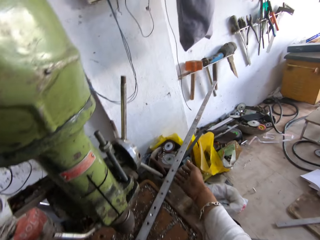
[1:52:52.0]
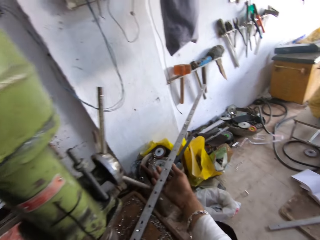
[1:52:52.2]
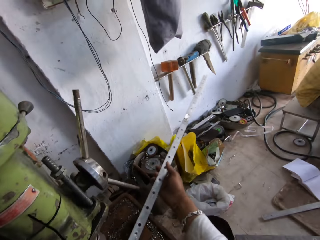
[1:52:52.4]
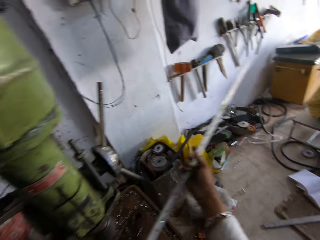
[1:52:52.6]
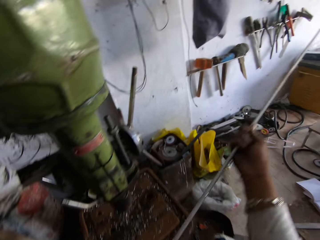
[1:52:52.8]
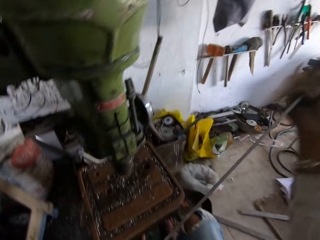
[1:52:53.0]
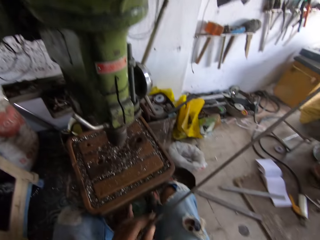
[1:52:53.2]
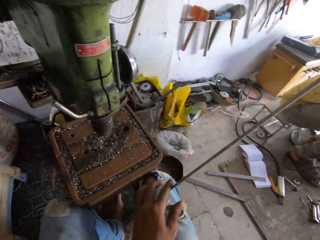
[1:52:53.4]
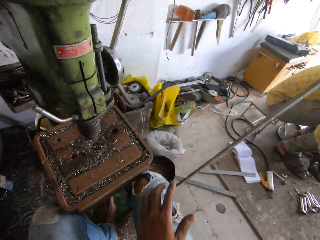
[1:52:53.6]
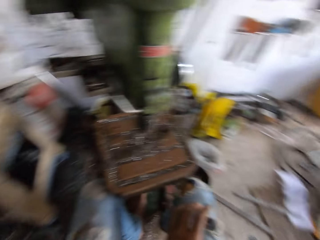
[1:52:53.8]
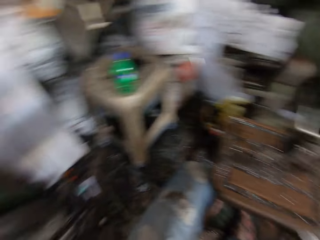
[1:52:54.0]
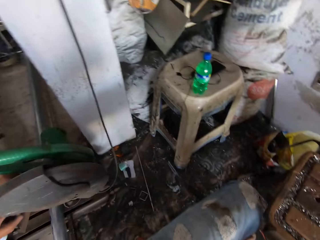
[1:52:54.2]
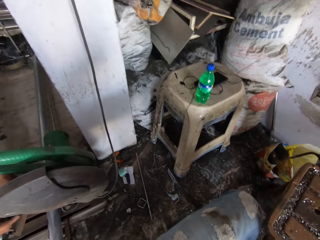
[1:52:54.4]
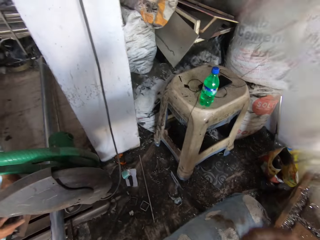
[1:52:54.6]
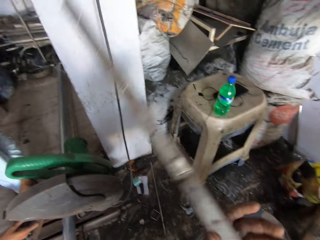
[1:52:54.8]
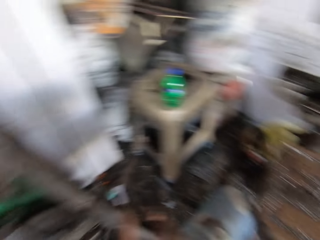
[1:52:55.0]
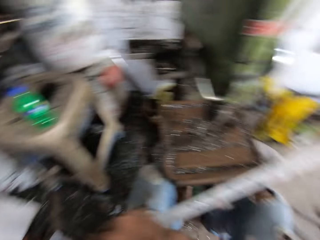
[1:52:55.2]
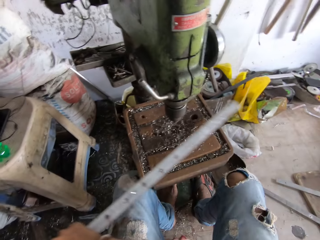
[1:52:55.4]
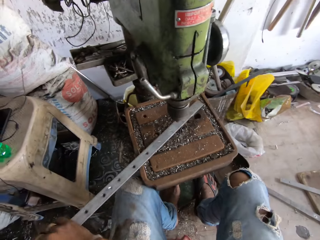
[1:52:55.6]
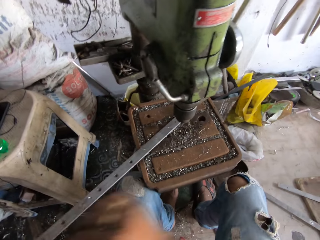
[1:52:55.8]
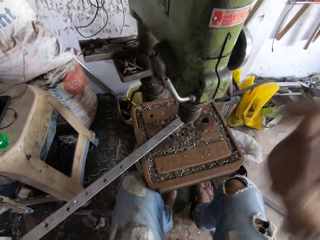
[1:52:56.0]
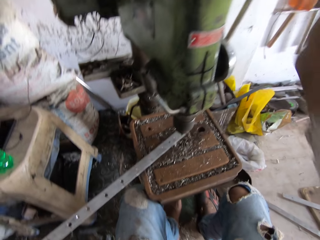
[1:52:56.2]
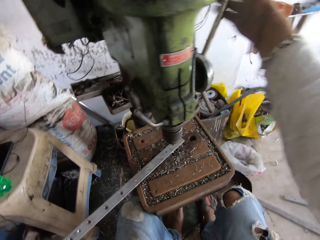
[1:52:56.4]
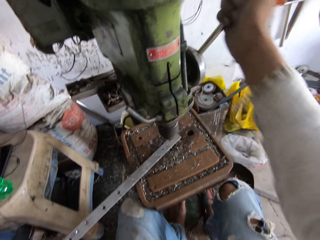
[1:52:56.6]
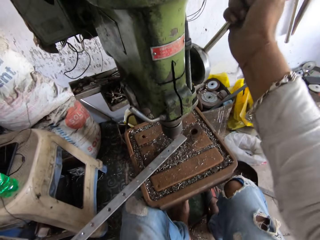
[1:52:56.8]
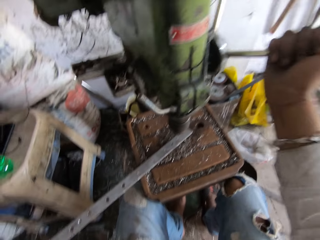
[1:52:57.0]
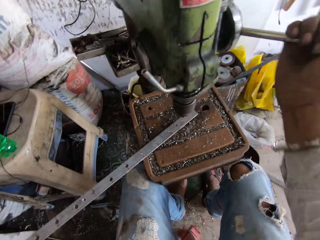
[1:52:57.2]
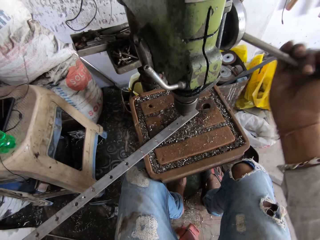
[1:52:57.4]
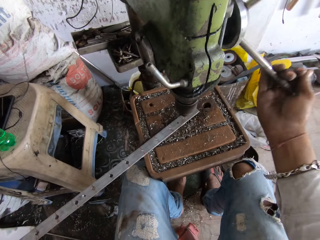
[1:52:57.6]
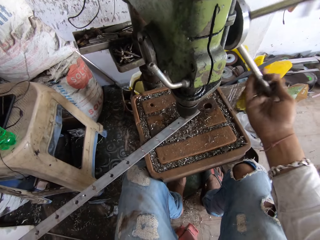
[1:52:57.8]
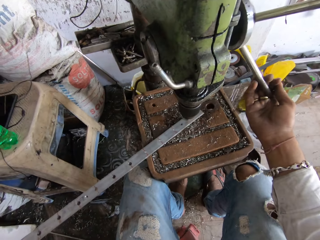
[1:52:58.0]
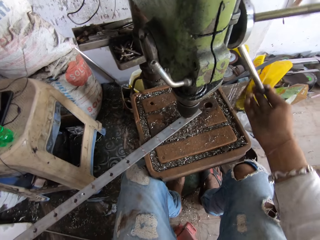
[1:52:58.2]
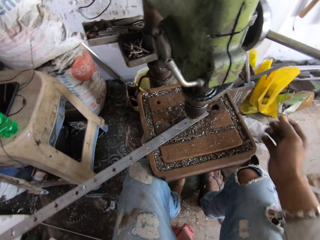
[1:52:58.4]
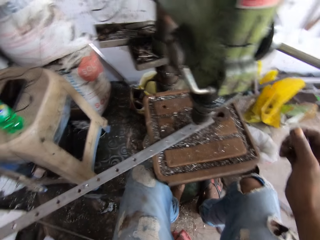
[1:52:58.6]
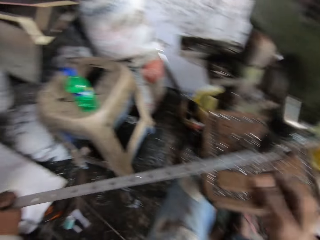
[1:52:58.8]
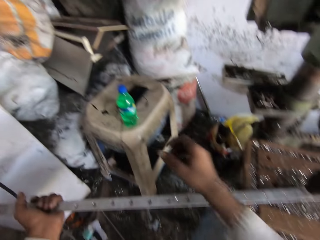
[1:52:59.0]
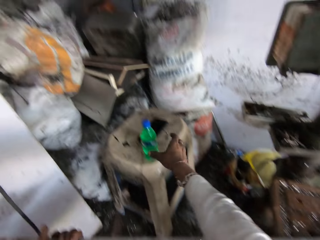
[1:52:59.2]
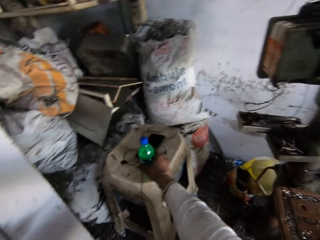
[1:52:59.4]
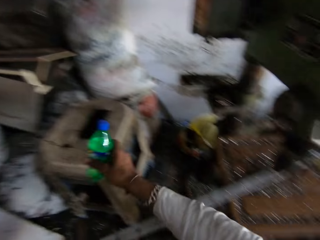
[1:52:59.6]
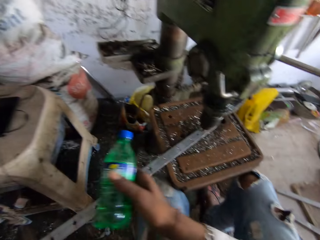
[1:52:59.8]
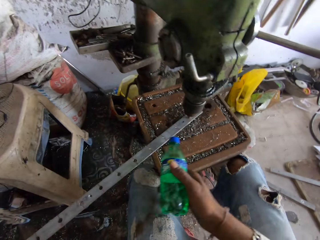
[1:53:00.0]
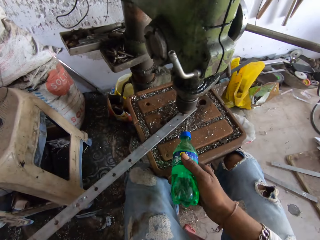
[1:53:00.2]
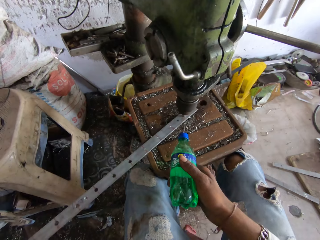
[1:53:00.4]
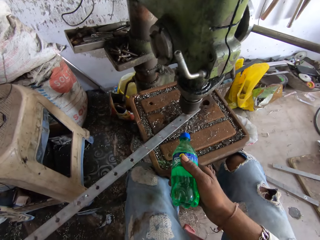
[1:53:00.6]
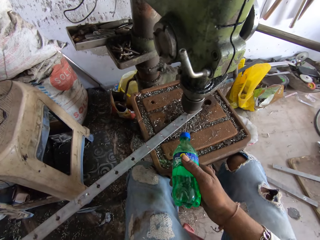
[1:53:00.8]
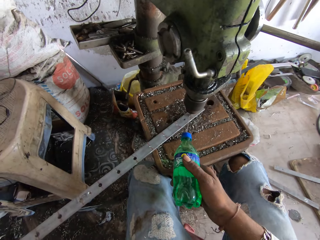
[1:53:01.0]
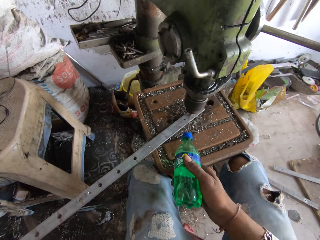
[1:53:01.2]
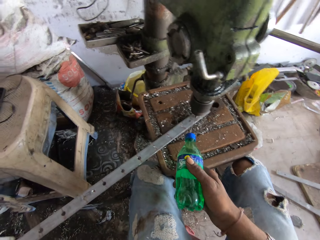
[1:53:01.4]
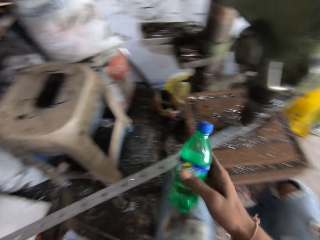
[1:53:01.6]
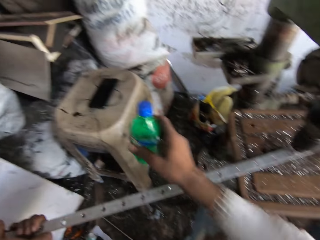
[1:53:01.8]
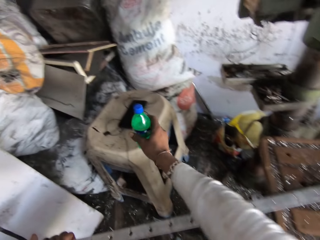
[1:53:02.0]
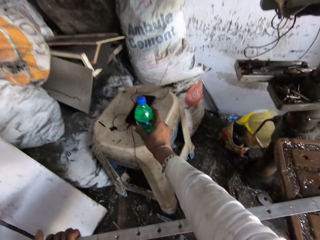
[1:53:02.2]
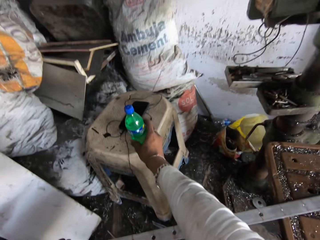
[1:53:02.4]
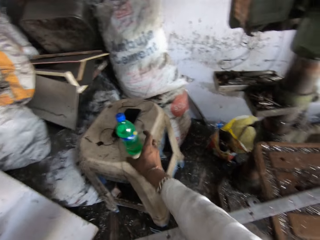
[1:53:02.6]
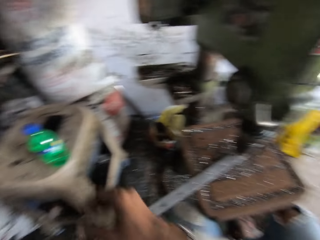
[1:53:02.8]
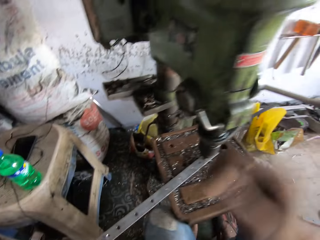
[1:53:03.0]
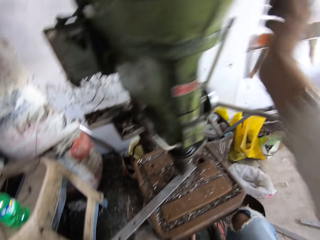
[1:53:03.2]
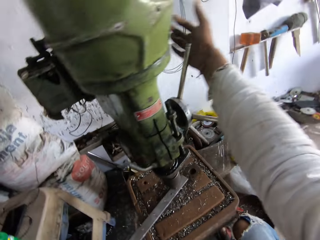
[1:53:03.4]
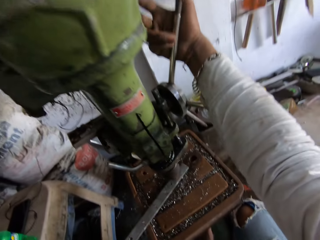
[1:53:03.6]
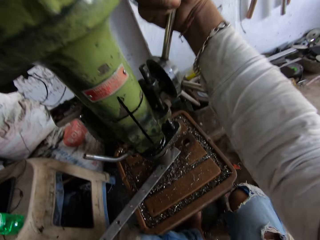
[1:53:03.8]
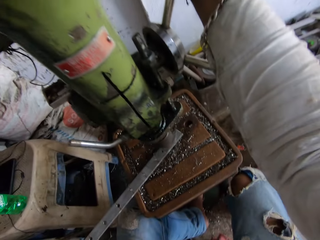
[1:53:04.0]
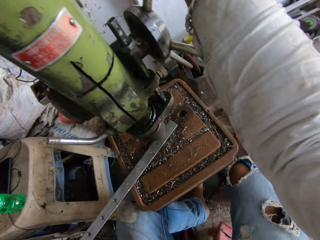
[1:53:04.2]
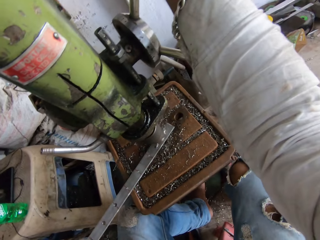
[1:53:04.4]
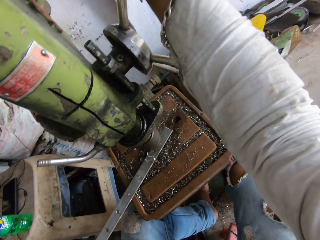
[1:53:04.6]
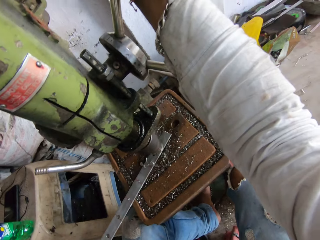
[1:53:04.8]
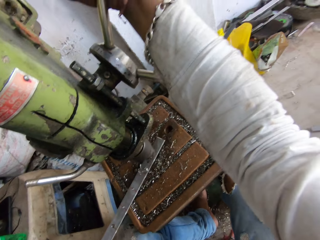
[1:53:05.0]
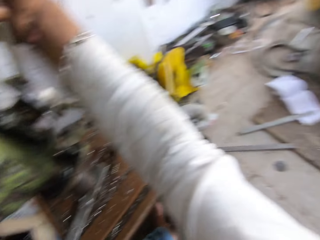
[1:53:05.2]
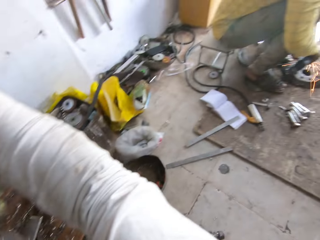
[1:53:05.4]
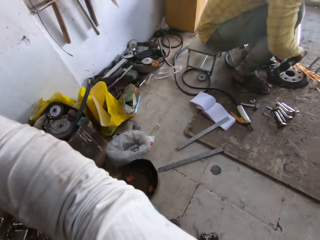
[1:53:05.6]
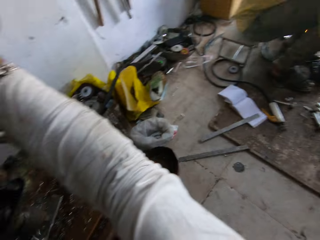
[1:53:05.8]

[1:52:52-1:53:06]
The camera wearer takes the metal from the table. He puts the metal on the table. He turns the hand wheel with the right hand. He takes a bottle of Sprite. He pours the liquid onto the metal. He sprays some fluid on the metal. He puts the bottle on the stool. He turns the hand wheel with the right hand. He drills the hole into the metal with the pillar drill.

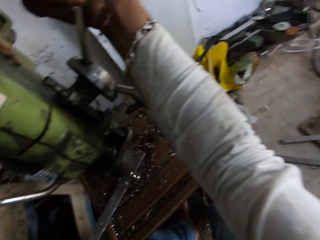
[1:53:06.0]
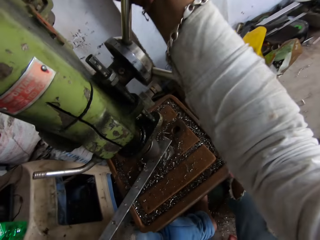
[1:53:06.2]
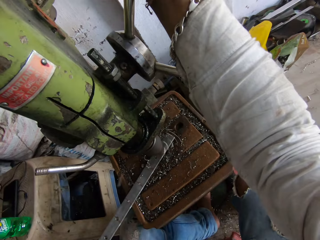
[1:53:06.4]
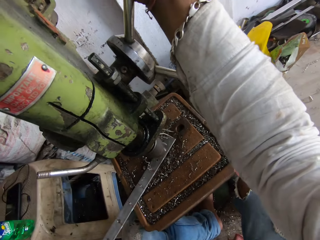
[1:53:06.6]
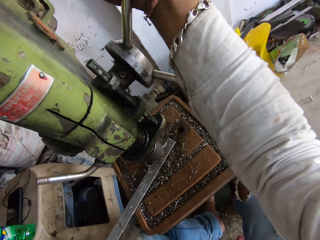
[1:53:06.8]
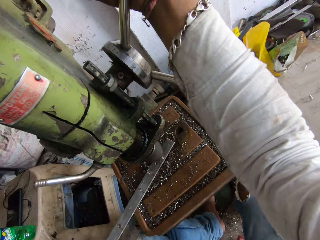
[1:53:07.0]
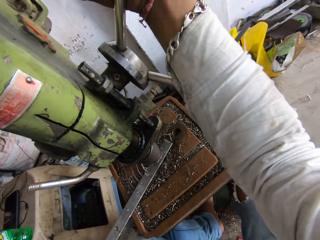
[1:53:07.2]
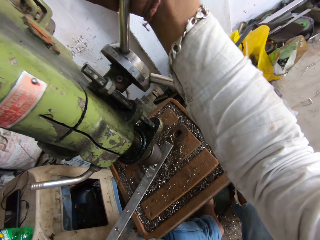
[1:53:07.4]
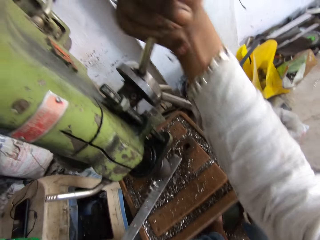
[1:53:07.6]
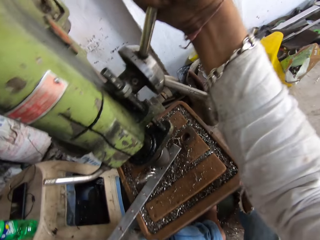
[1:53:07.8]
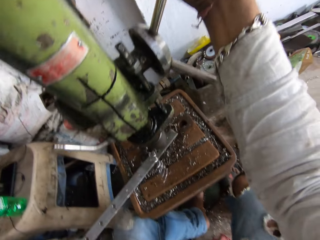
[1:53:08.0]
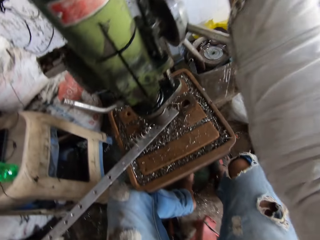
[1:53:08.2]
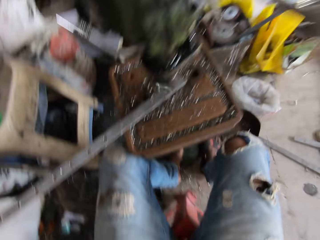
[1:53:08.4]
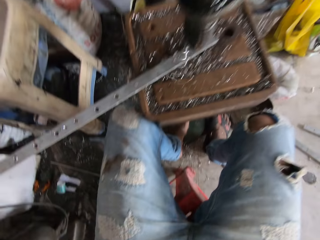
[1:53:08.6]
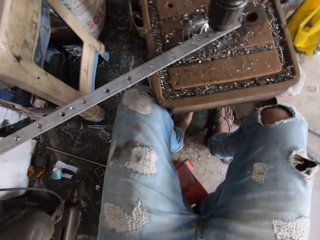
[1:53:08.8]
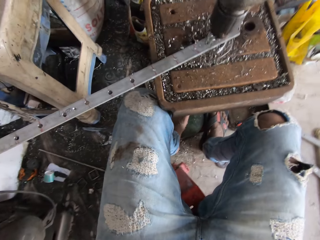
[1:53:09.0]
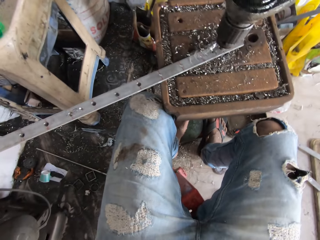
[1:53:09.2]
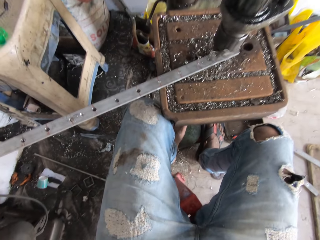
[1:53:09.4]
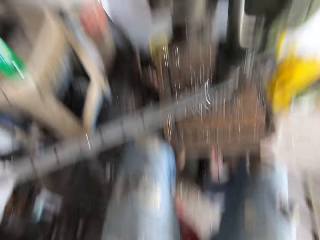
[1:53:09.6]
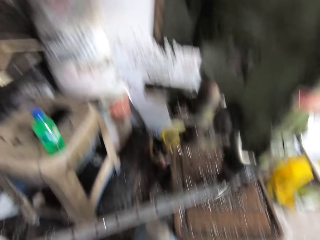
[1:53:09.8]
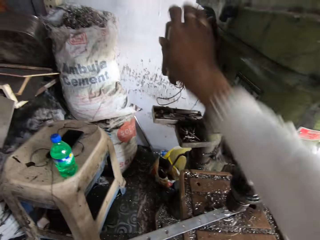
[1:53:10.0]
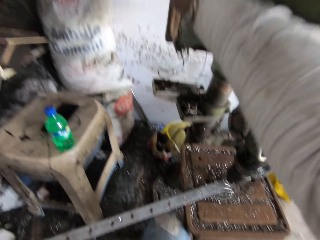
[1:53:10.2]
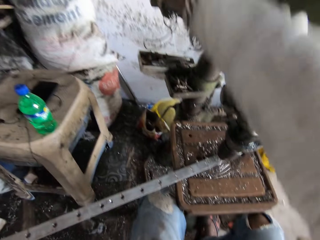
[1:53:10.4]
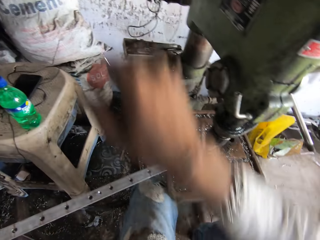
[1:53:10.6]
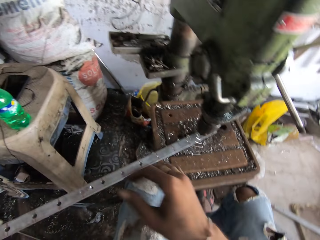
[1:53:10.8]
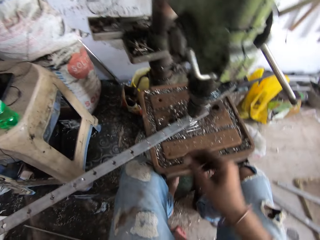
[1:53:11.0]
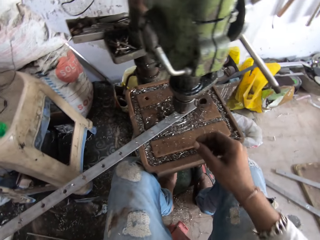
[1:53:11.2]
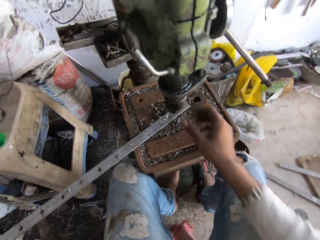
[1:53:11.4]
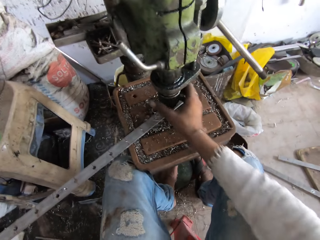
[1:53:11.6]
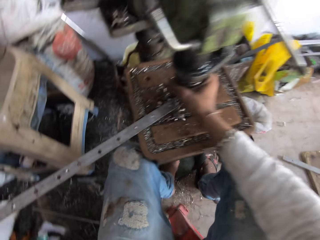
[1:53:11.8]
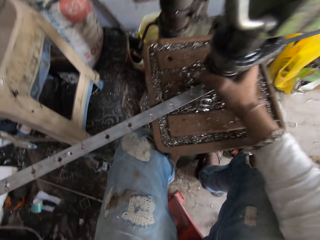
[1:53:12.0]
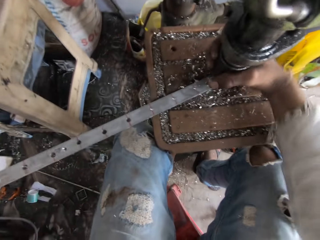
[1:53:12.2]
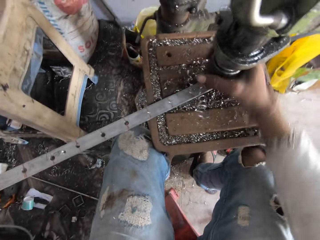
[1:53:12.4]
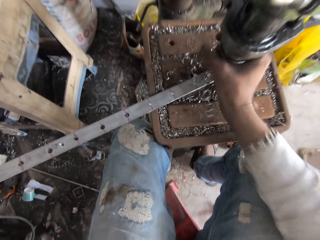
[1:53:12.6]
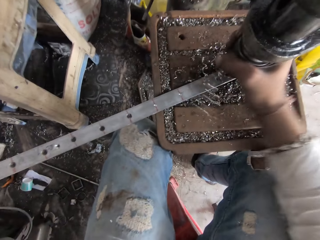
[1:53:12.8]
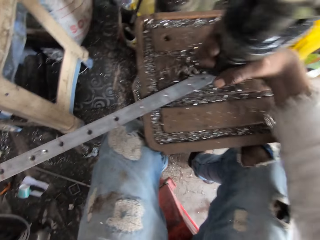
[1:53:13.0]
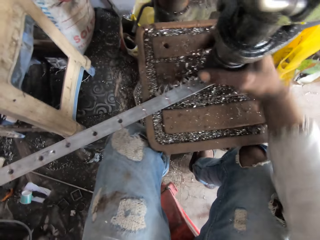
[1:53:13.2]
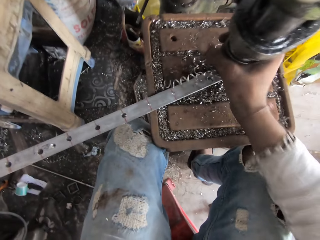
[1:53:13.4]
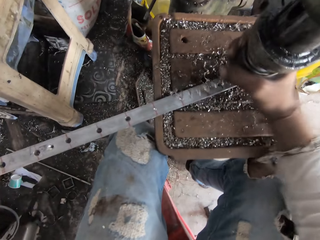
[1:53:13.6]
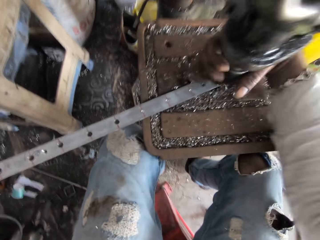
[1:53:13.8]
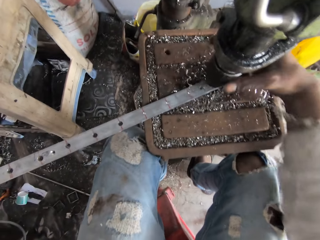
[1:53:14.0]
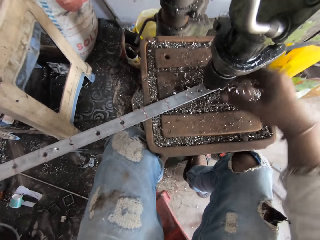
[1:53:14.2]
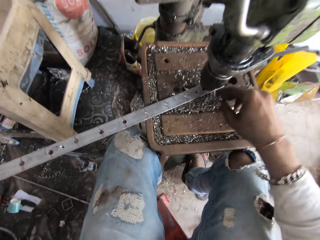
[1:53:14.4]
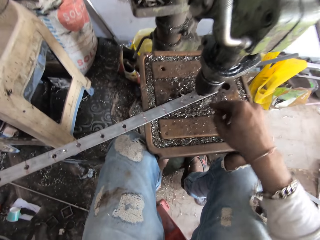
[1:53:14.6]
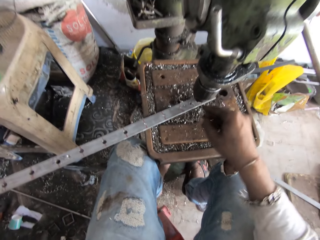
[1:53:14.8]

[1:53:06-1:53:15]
The camera wearer turns the spindle.
